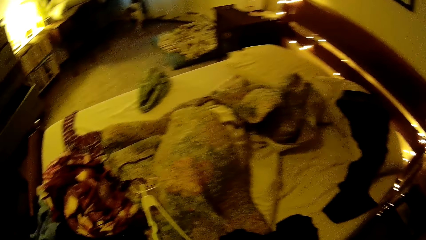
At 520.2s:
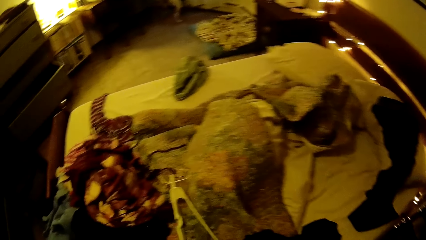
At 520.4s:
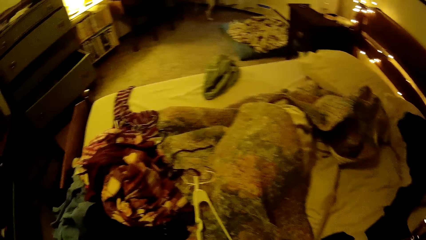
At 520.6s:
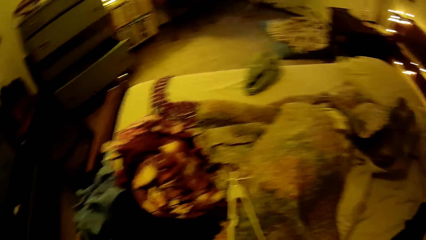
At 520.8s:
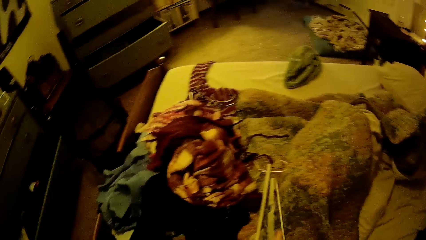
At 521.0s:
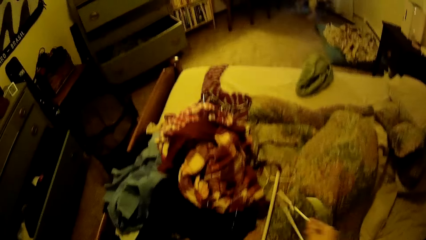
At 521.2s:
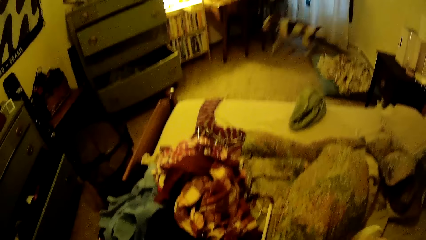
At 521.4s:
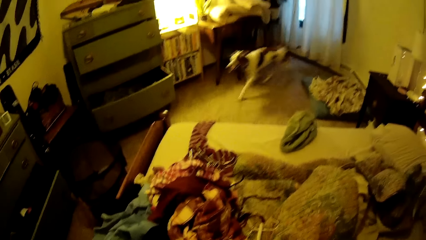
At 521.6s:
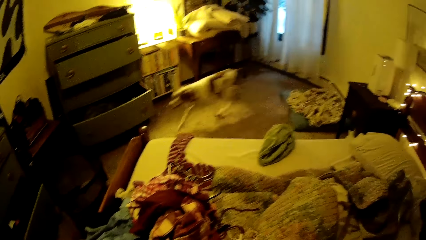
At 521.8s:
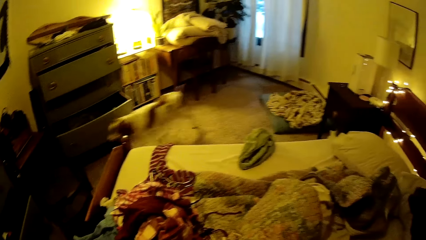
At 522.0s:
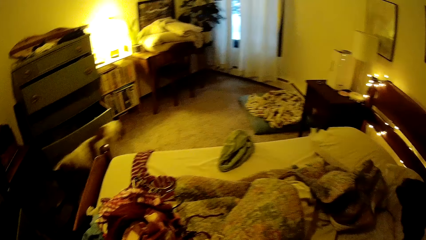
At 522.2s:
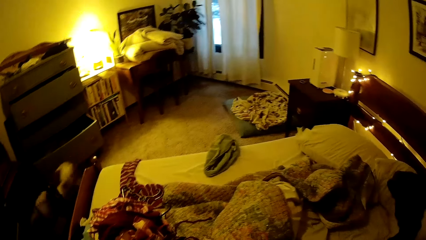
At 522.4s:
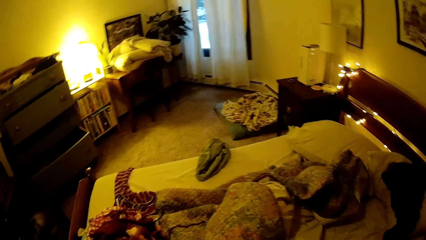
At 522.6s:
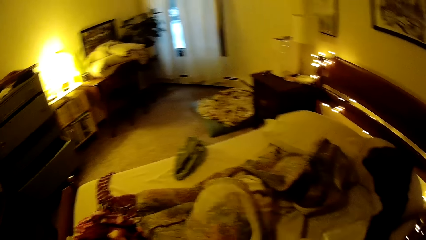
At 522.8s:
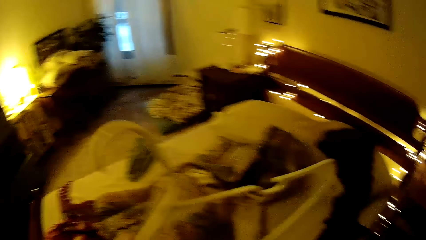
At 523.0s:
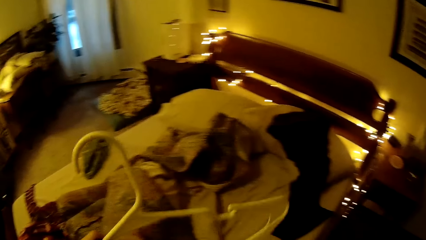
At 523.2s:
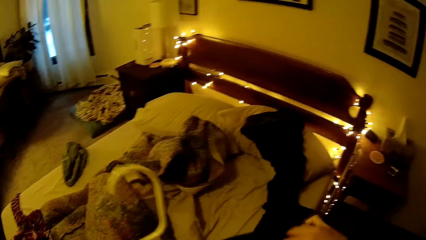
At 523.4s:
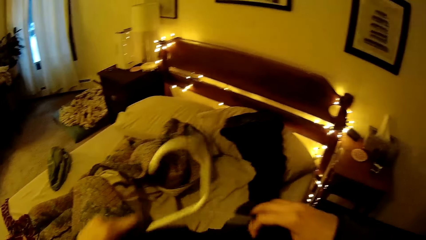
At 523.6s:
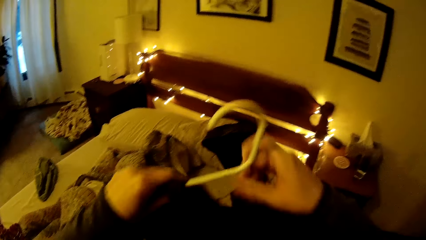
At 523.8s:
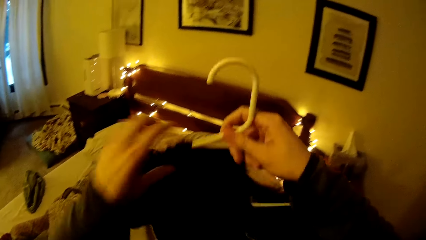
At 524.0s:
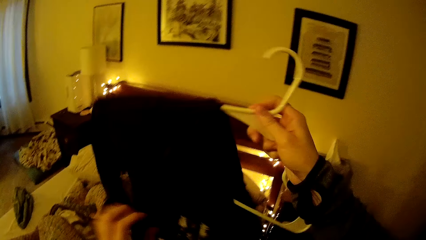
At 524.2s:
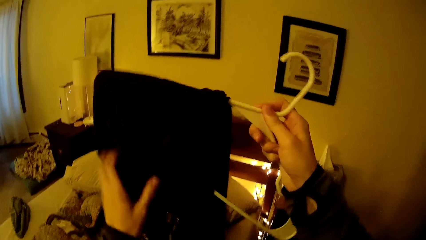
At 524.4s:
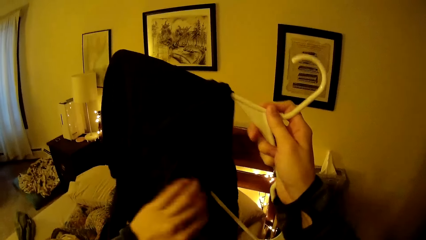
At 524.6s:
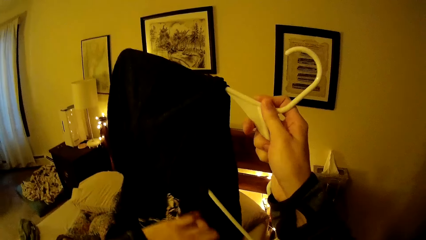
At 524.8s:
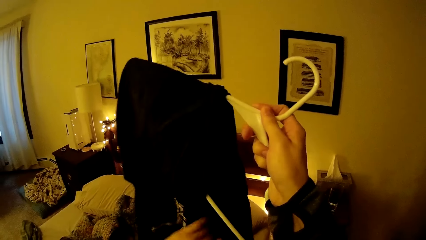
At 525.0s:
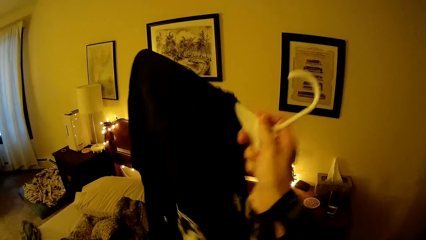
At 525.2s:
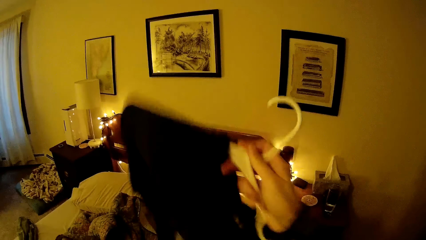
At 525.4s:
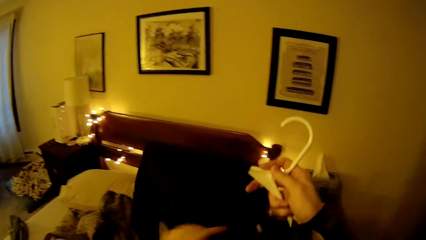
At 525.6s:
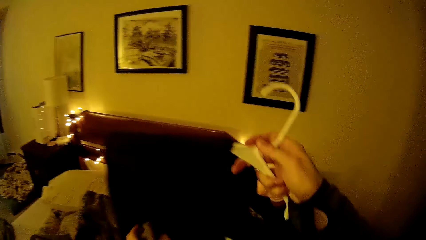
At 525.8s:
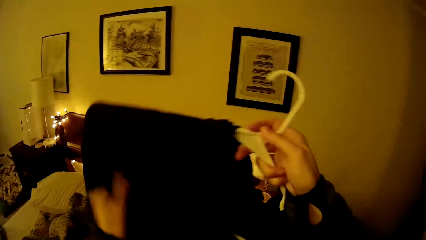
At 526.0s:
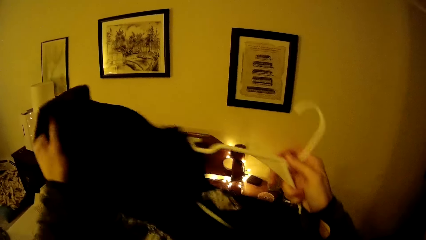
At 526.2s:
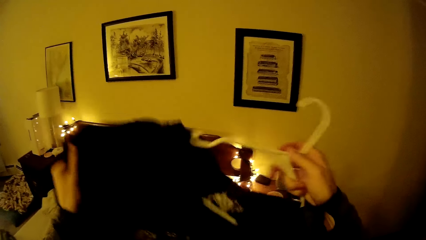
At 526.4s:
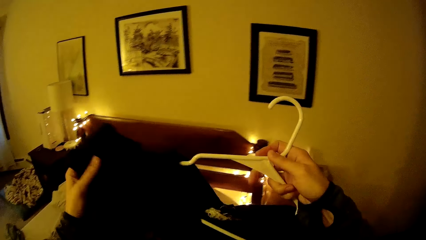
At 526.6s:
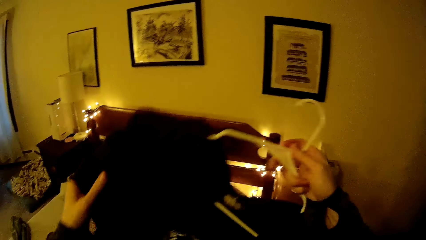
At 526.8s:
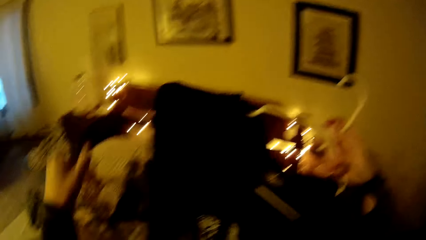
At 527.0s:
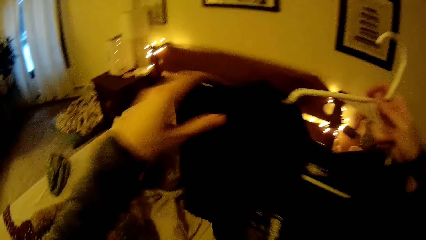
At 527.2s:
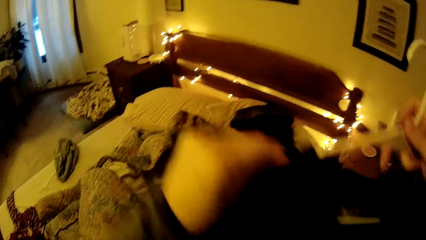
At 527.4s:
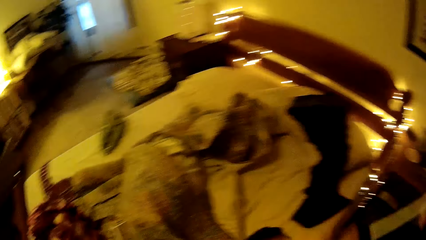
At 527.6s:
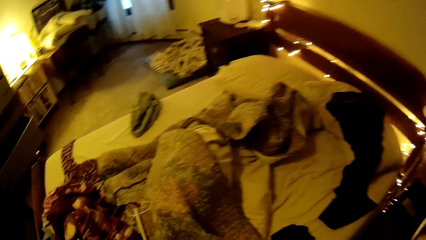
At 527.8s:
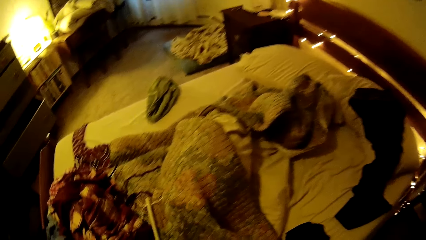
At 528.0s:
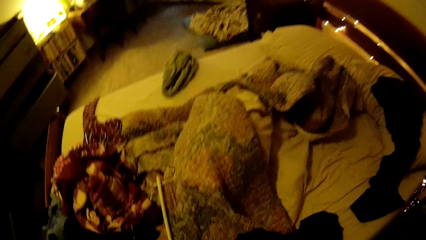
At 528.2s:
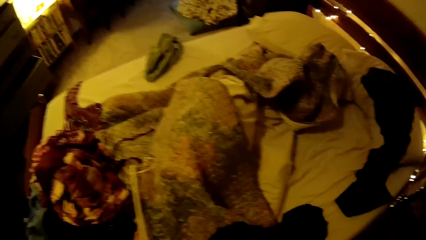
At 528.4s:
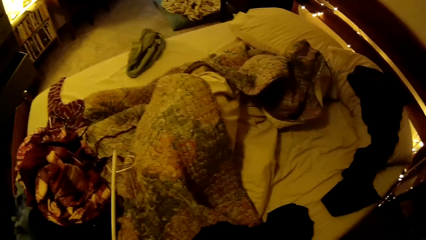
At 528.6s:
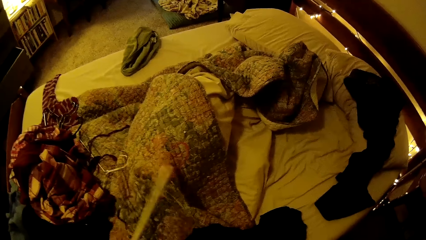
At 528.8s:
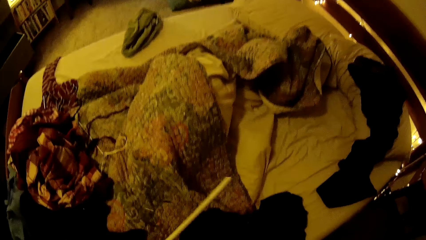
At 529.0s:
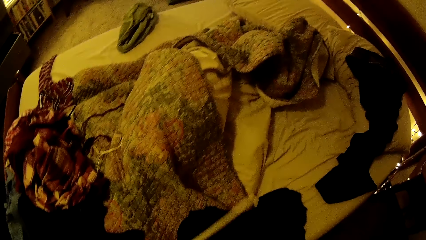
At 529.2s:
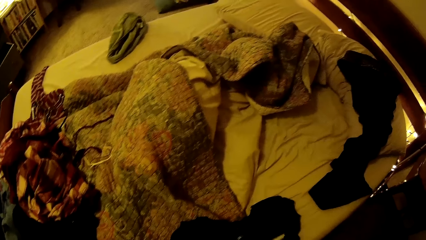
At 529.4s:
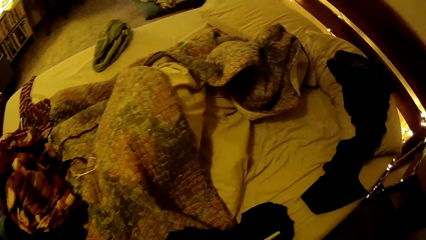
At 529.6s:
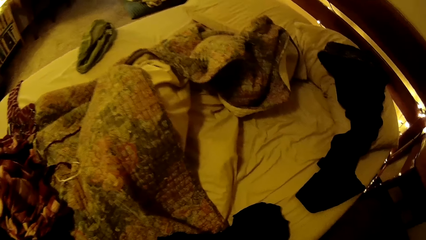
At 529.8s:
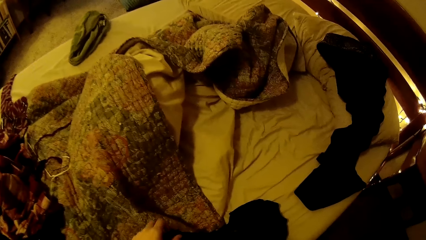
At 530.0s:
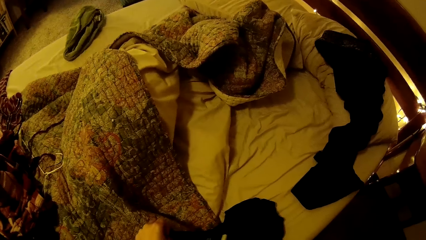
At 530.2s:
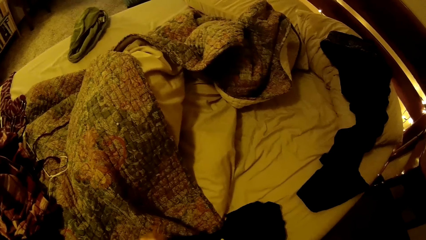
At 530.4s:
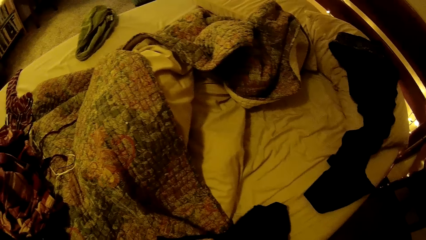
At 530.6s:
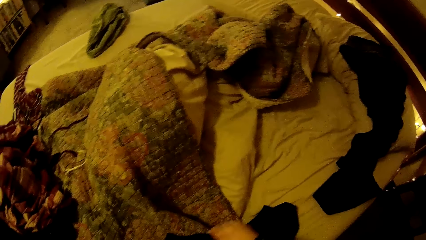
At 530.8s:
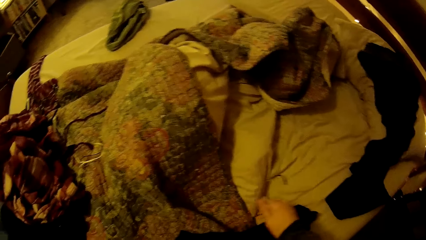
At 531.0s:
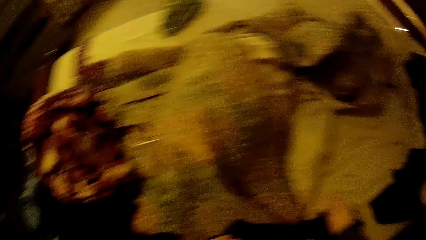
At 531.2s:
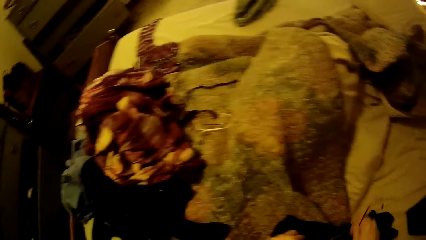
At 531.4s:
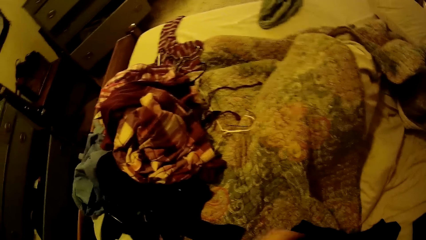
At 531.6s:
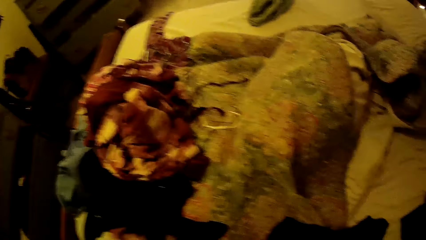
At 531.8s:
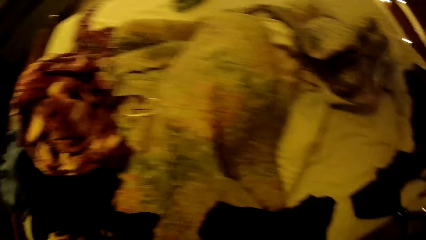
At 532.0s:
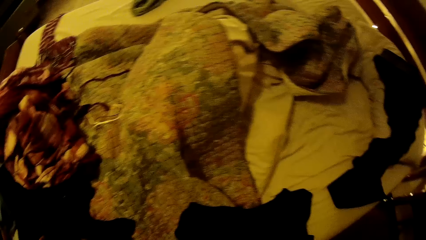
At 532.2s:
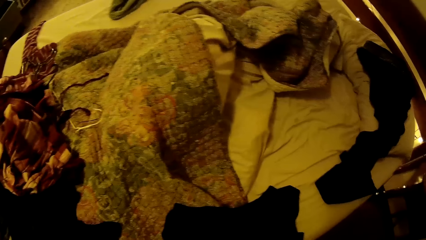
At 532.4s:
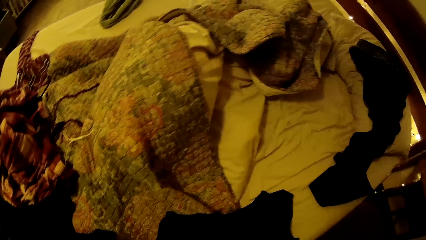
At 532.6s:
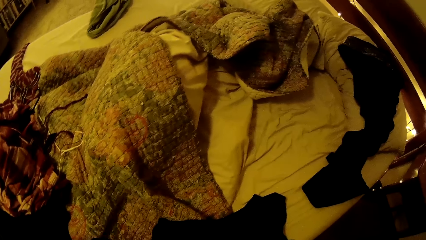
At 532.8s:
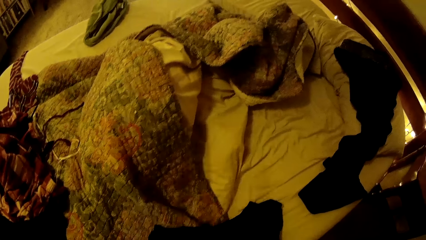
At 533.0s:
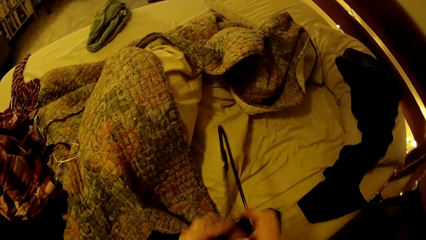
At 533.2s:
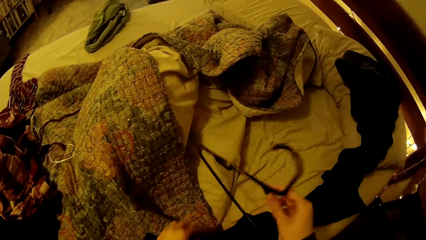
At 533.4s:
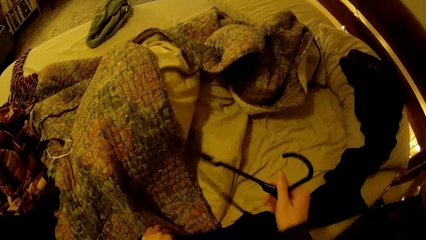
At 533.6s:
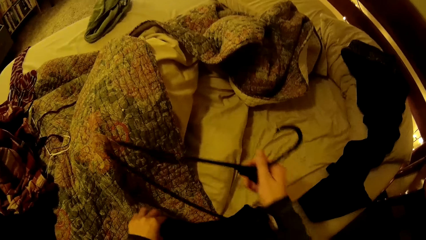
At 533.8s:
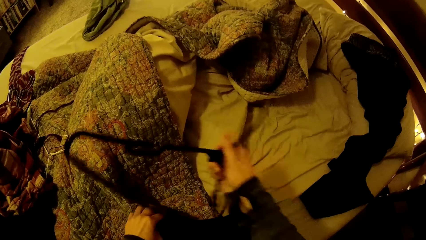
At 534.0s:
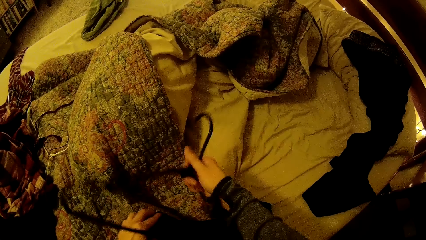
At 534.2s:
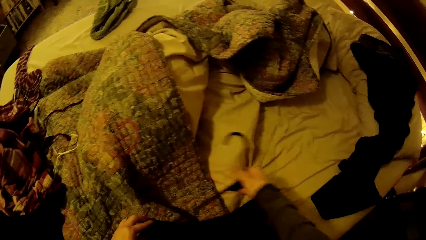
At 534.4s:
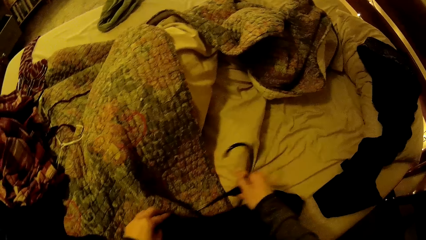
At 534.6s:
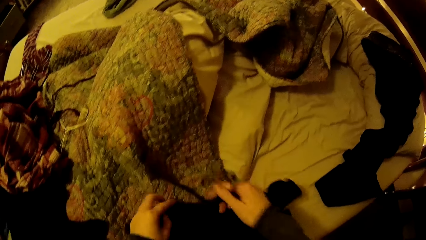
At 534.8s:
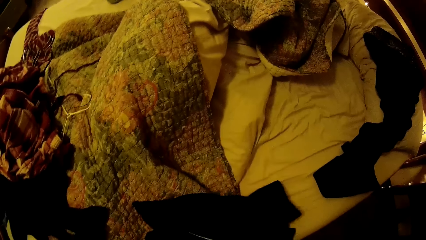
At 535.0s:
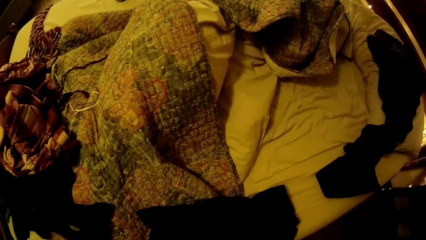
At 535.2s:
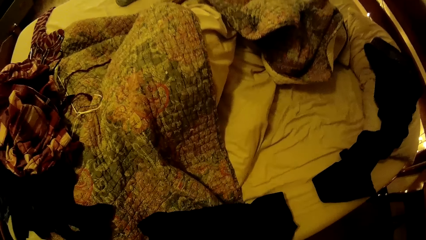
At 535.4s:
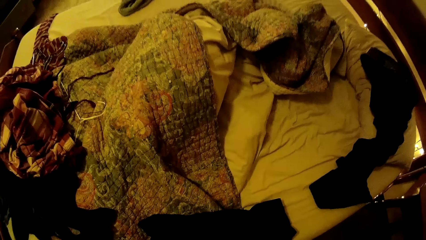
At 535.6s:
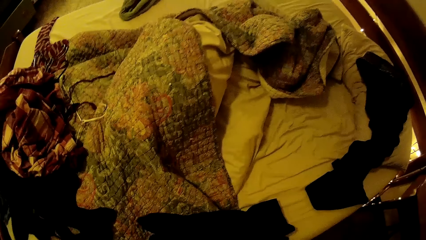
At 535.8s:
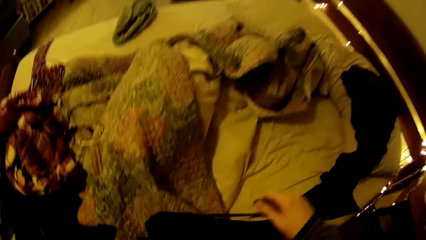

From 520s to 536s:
The camera wearer picks the hanger from the bed with her right hand. She looks around a room. She adjusts a piece of cloth on the hanger. She places the cloth on the hanger in her right hand. She looks around the room. She picks the hanger on the bed with her left hand. She adjusts the piece of cloth on the hanger. She transfers a hanger from her left hand to her right hand. She places the hanger in her left hand in the cloth in her right hand.
